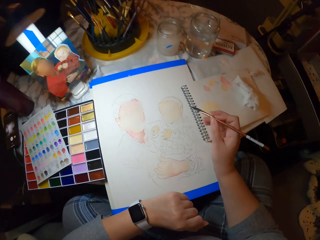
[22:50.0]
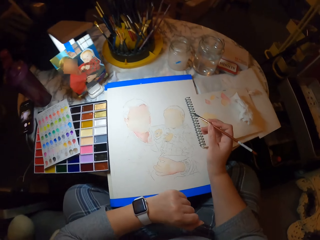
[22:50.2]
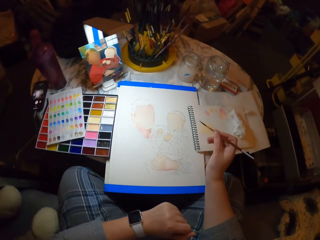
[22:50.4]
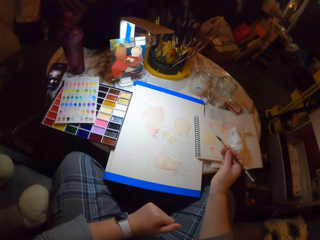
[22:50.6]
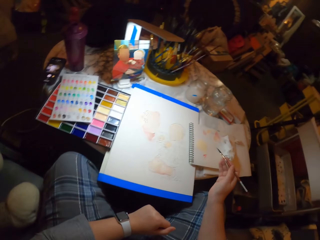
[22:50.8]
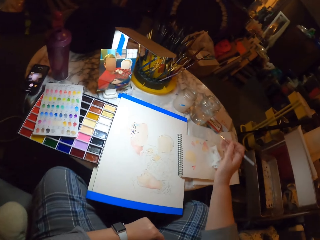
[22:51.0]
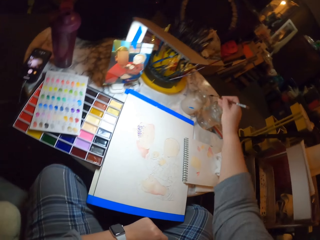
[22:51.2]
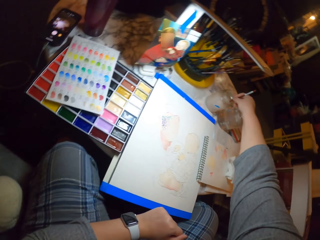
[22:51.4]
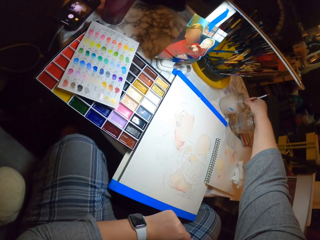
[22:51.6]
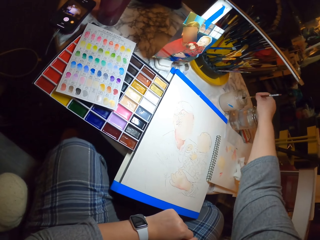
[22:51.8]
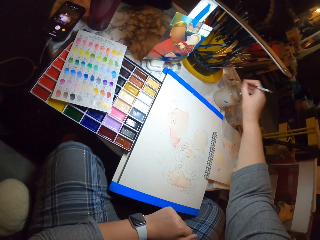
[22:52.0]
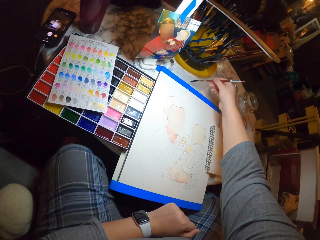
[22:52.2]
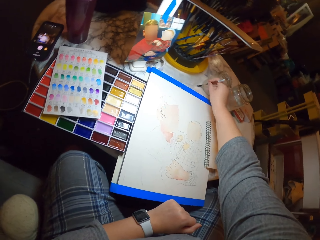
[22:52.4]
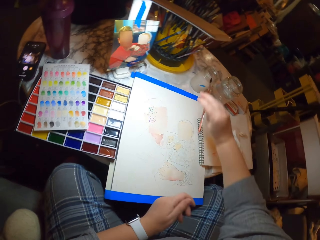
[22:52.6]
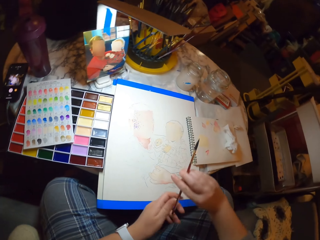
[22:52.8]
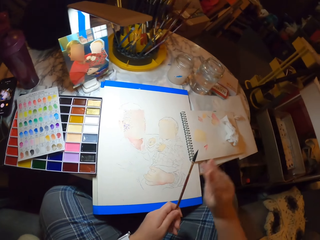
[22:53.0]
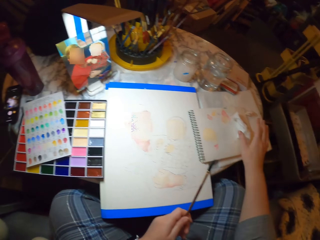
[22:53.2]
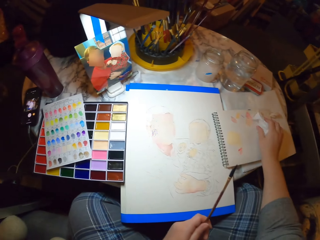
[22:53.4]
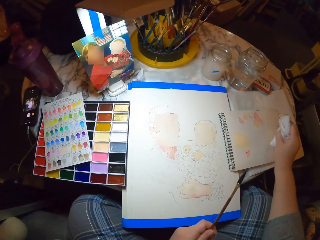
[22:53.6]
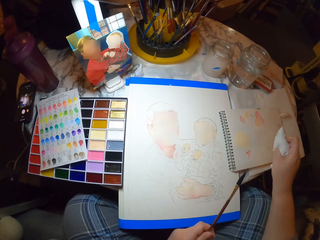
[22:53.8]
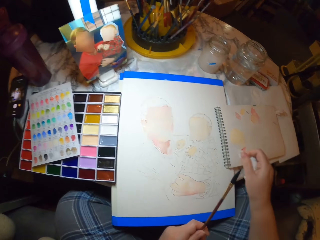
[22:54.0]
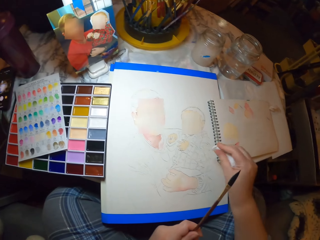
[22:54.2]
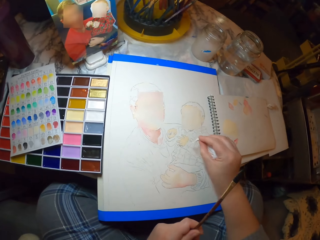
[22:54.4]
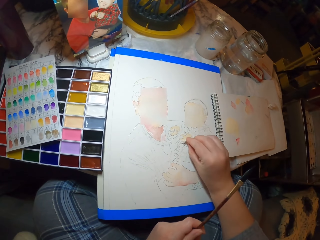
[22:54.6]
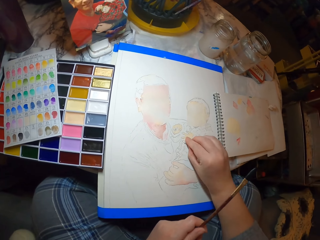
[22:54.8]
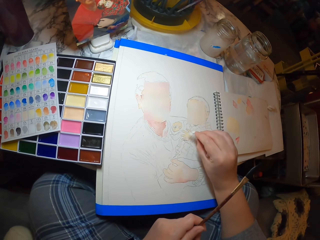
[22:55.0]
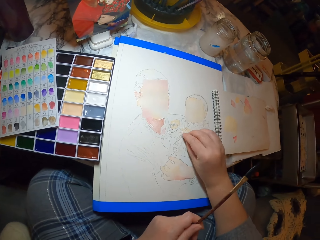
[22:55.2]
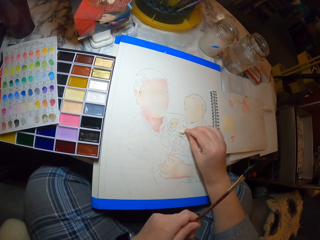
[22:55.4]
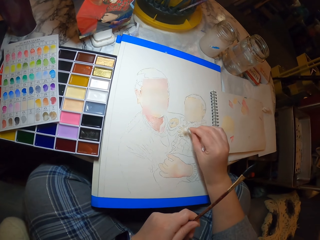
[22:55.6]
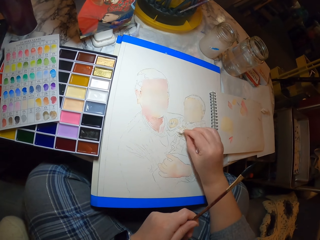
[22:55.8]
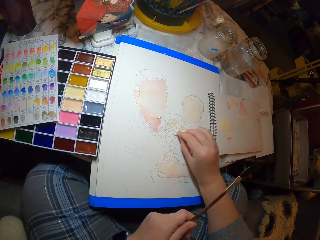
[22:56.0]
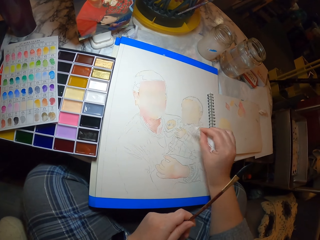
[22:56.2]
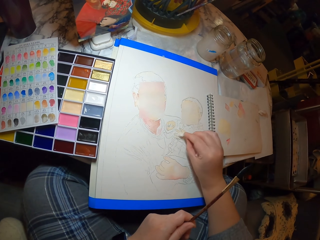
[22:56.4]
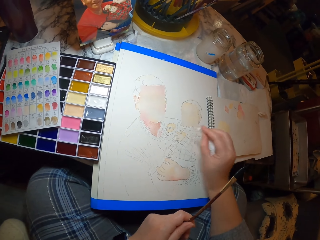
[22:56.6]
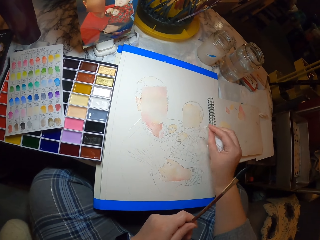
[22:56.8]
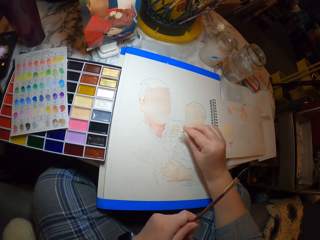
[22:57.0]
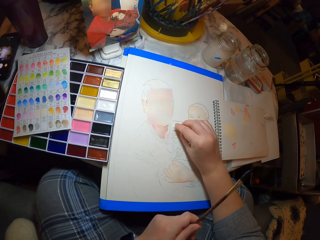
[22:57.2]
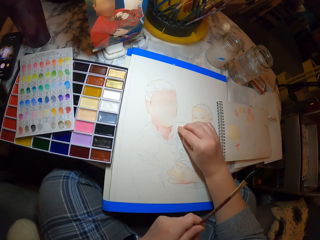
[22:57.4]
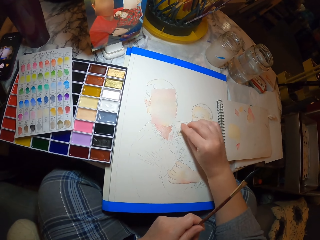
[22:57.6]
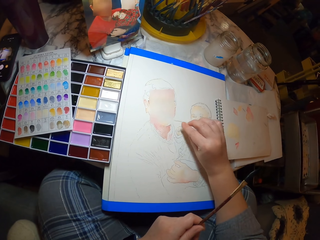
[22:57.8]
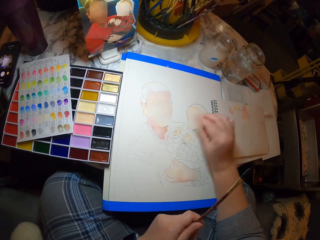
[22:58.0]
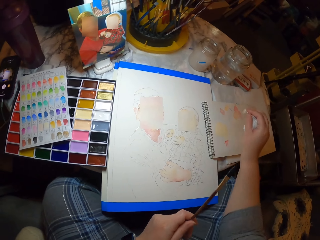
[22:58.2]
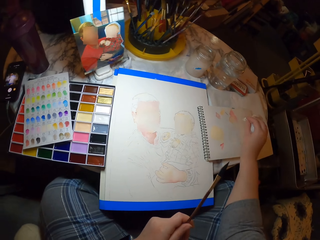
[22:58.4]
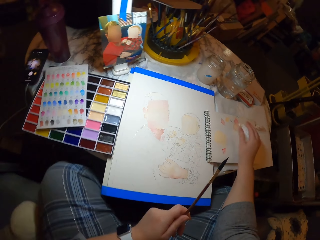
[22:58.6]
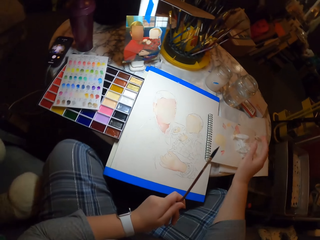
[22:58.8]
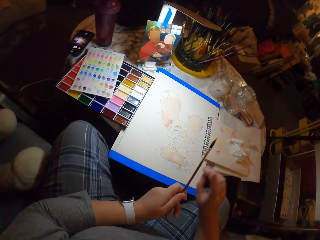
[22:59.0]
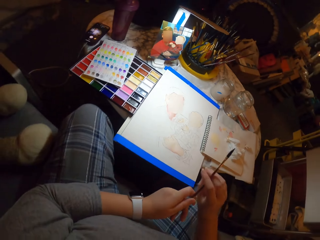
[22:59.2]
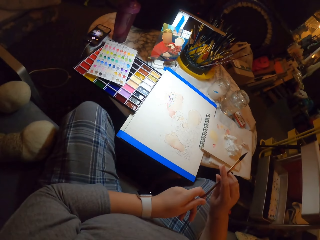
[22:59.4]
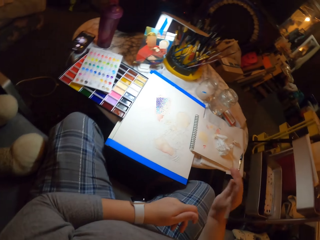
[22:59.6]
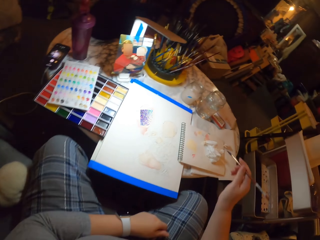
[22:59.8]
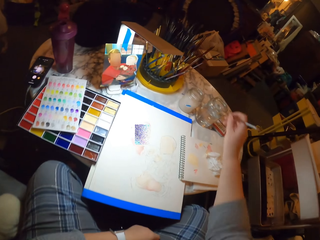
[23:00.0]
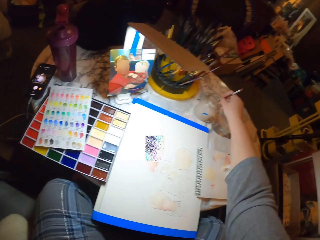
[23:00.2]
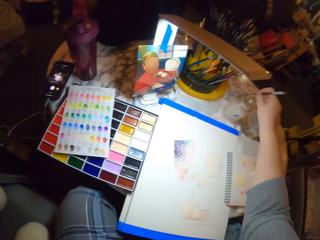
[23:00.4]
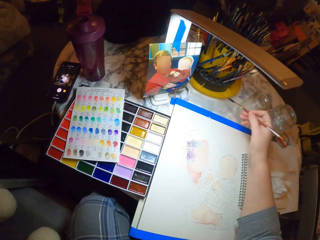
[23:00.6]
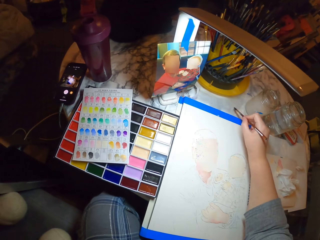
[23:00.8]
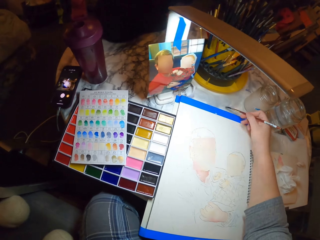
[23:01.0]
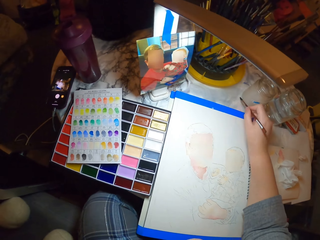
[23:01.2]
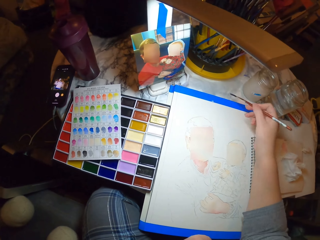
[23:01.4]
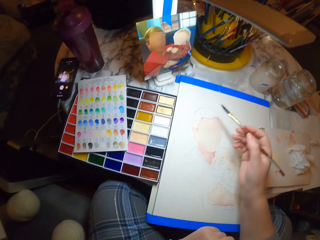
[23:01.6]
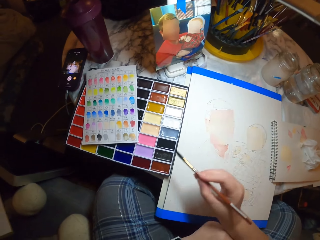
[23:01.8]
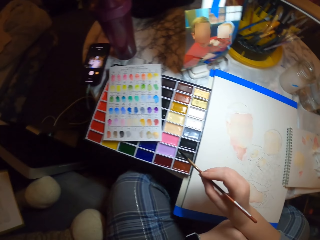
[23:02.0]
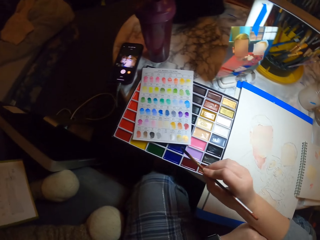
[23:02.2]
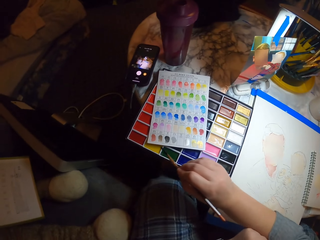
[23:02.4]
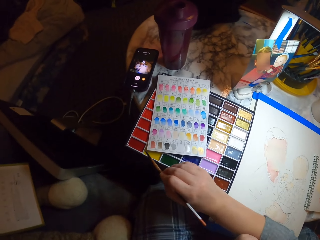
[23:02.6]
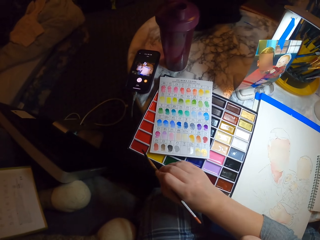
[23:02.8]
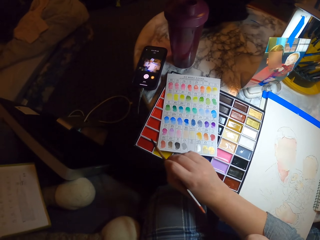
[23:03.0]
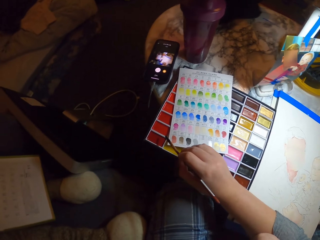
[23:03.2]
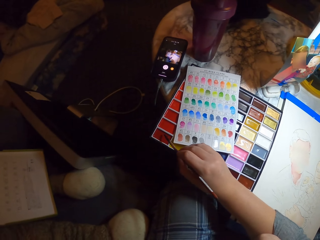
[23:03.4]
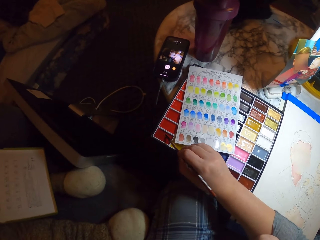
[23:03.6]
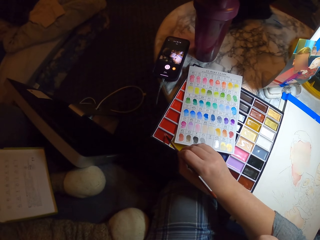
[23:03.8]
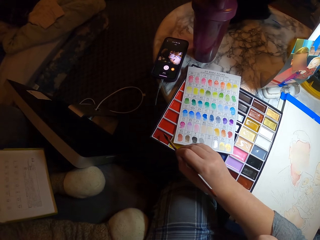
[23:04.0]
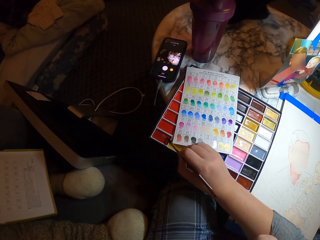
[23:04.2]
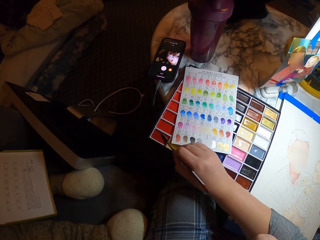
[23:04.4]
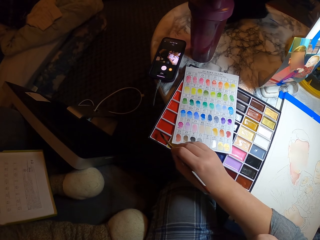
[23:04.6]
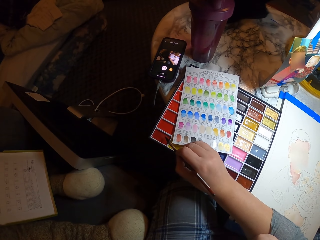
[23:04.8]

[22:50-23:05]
The camera wearer moves the right hand. They dip the paint brush in the water container, rub the brush on the table, and put the brush on the left hand. They pick up the paper or serviette on the table, place the serviette on the drawing, and dry the picture with the paper. They place the paper on the table. They take the brush from the left hand, dip the paint brush in the water container, and rub the brush on the table. They take the paint in the palette with the paint brush.

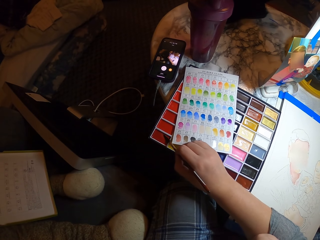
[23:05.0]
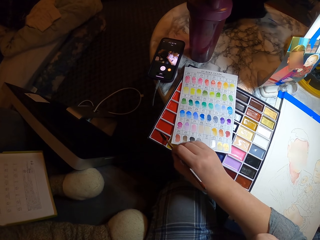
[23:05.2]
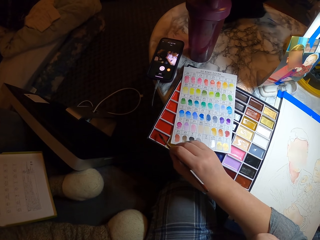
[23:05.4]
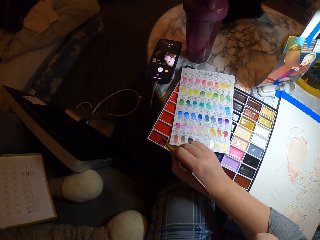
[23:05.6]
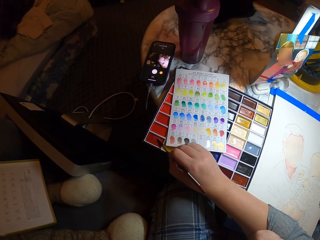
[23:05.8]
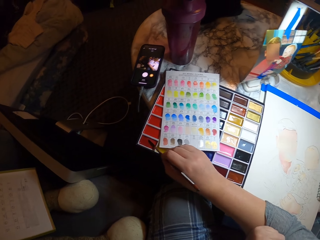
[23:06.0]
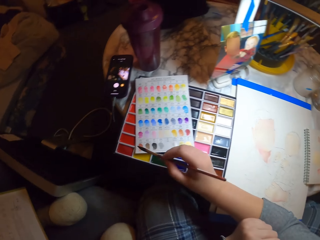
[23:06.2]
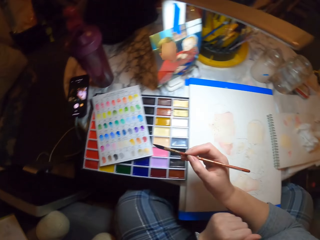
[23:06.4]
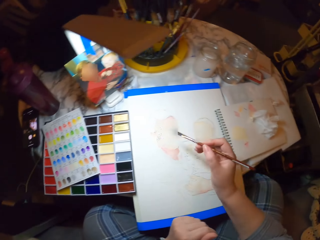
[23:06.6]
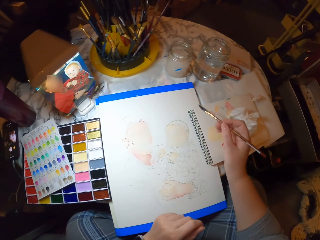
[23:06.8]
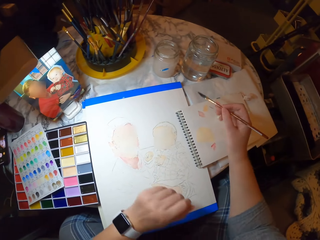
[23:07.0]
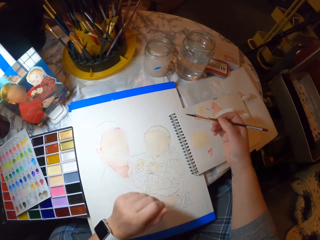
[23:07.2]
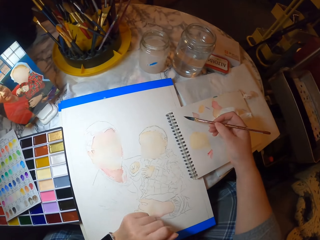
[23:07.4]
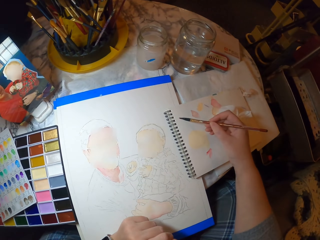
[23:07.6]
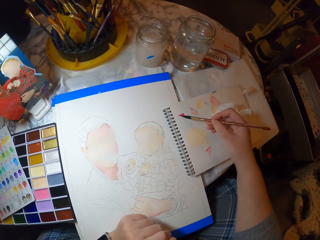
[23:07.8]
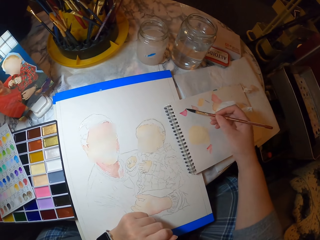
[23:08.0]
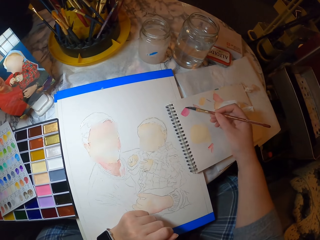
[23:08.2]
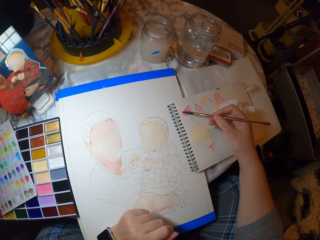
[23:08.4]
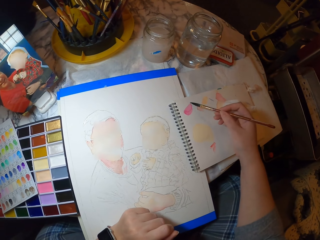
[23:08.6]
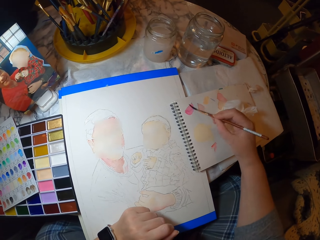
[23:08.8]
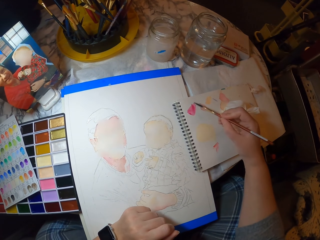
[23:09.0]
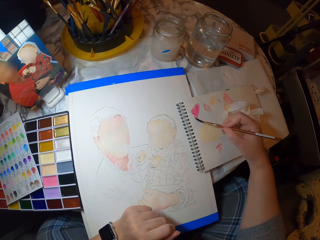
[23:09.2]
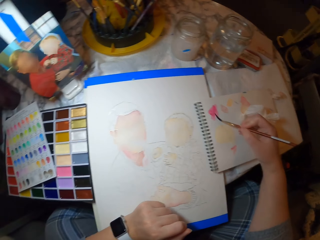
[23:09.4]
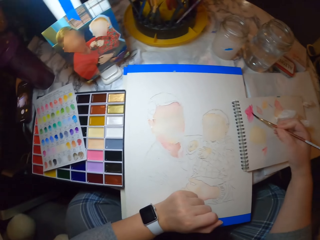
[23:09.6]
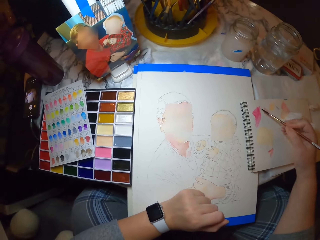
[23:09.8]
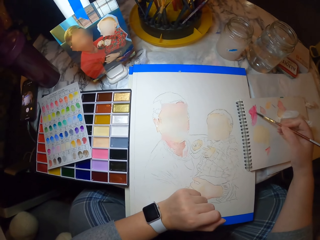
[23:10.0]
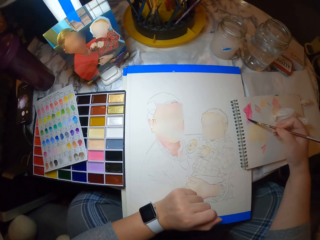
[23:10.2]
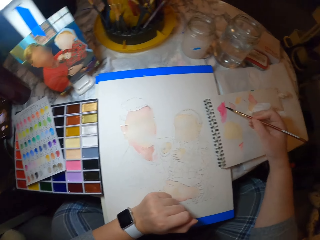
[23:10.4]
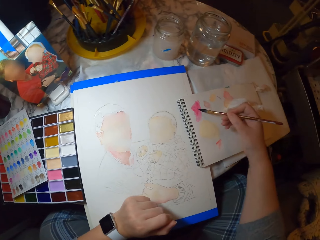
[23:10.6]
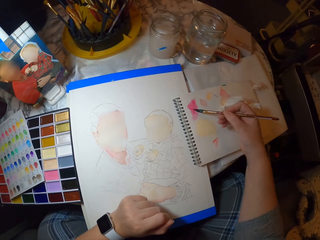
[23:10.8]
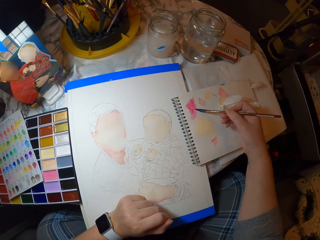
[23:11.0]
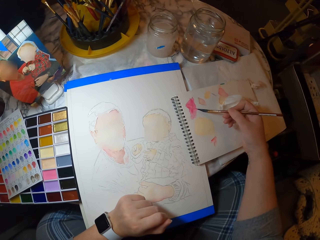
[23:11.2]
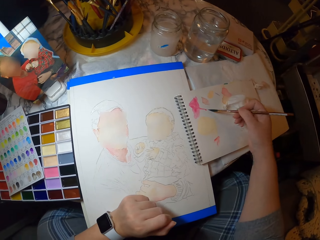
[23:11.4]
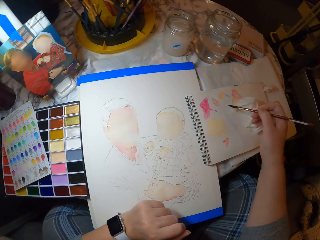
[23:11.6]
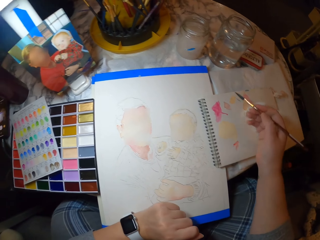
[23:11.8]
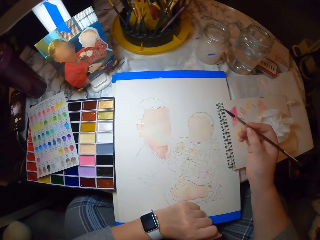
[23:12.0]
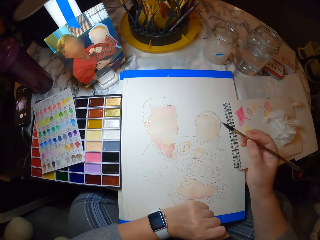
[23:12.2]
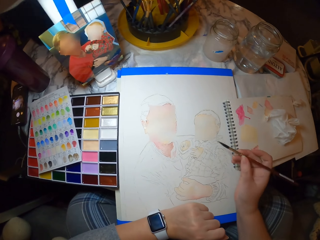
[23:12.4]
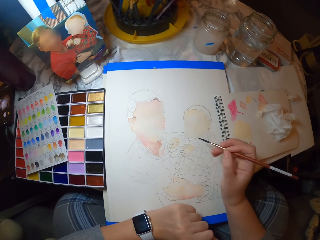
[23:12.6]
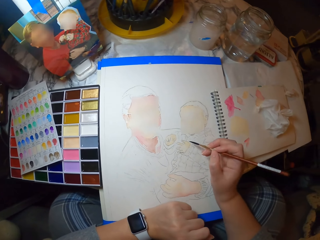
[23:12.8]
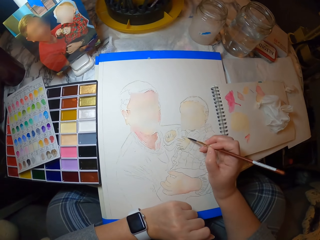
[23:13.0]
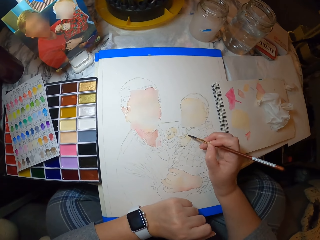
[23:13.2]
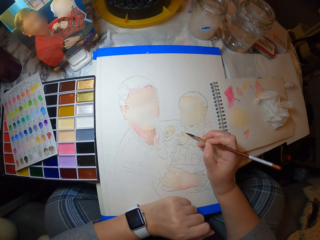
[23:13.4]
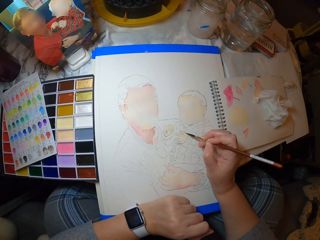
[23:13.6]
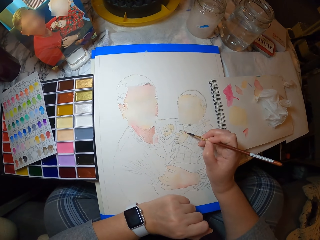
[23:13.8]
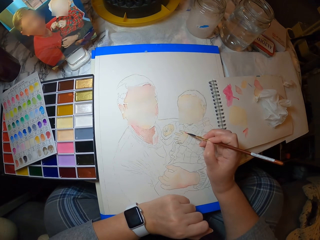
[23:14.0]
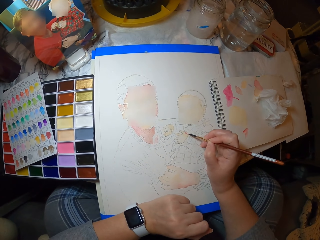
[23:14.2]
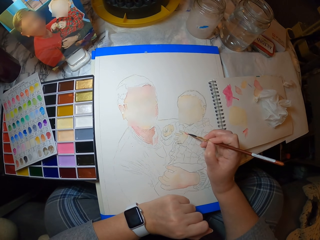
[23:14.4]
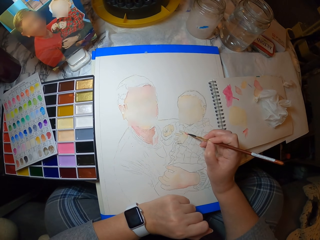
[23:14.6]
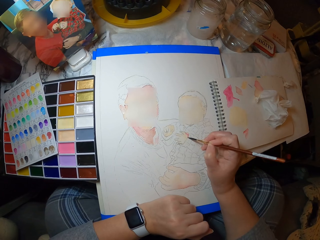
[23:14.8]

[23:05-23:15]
The camera wearer reduces the paint on the book. They apply the paint on the book. They paint the picture on the paper with the paint brush.
